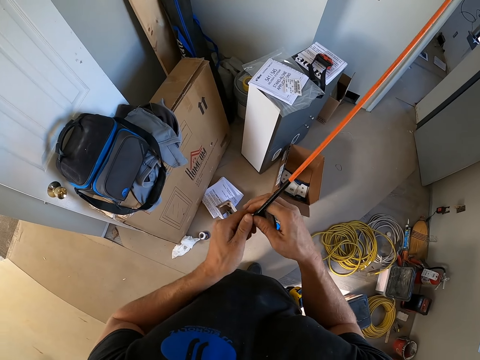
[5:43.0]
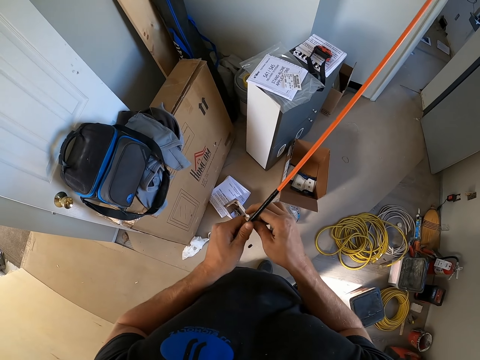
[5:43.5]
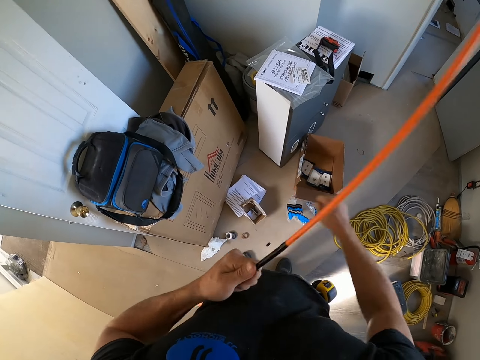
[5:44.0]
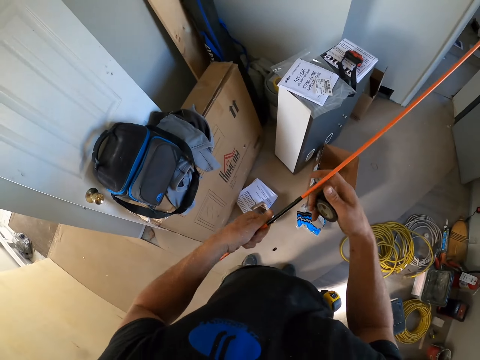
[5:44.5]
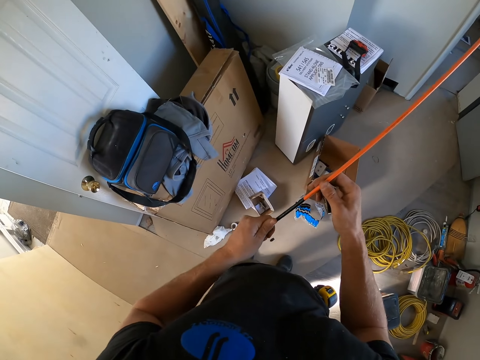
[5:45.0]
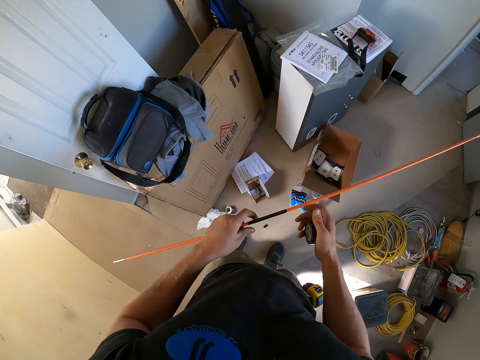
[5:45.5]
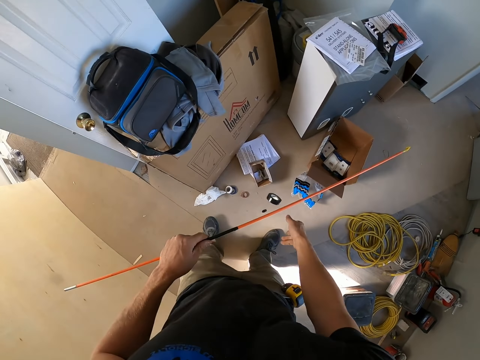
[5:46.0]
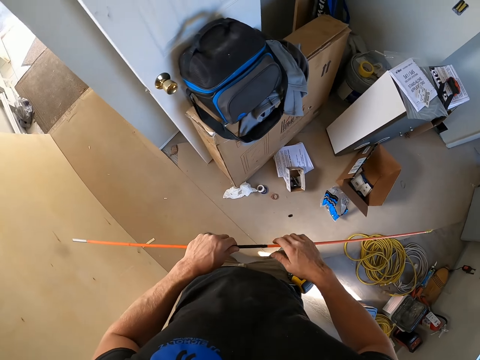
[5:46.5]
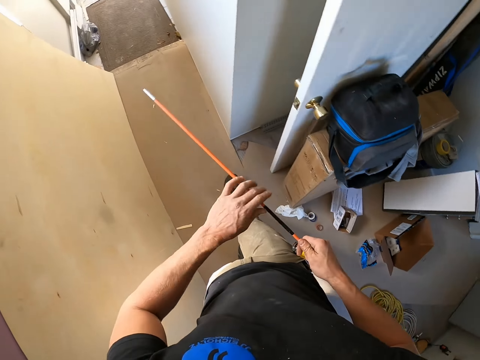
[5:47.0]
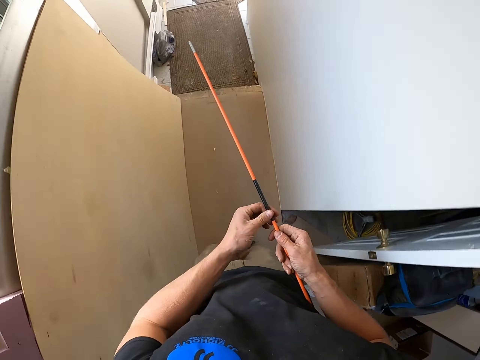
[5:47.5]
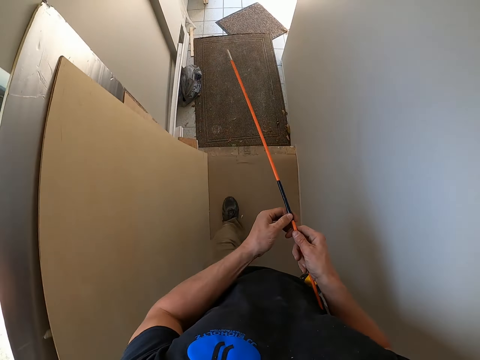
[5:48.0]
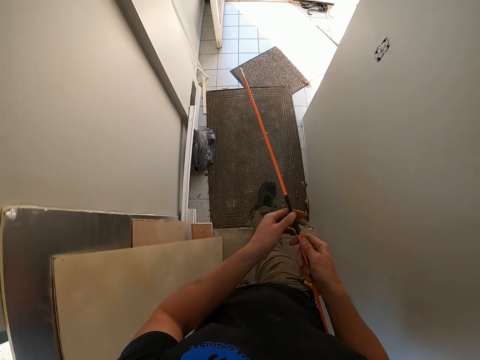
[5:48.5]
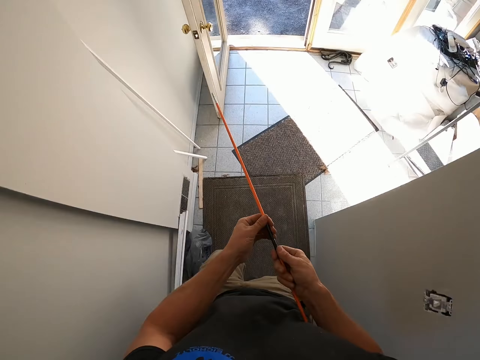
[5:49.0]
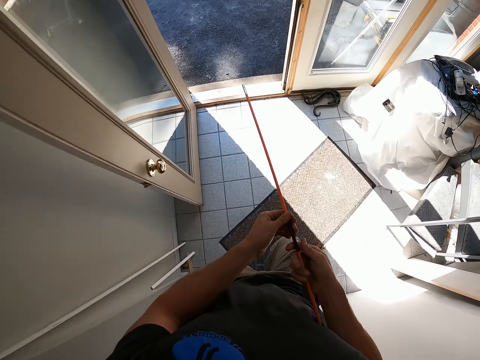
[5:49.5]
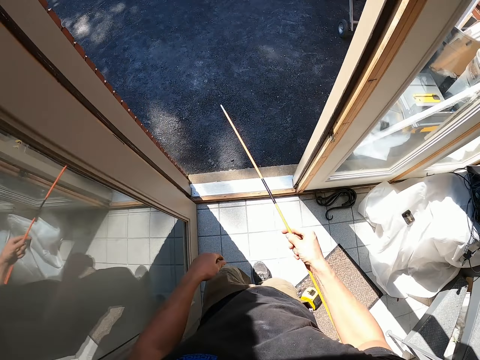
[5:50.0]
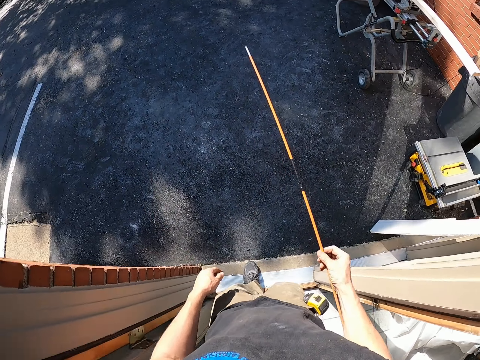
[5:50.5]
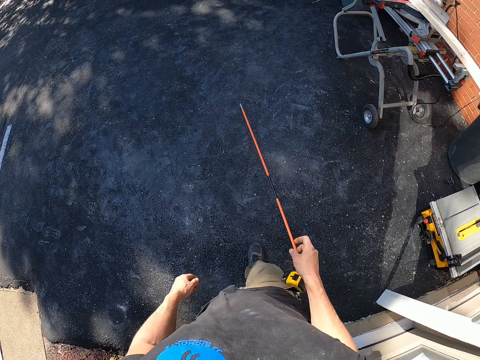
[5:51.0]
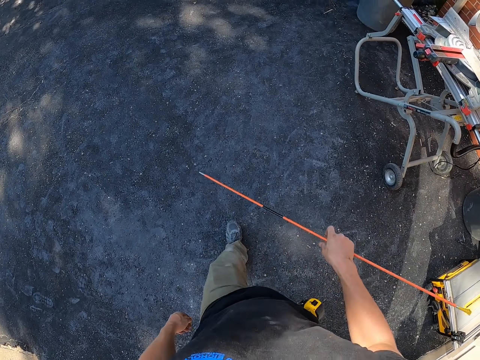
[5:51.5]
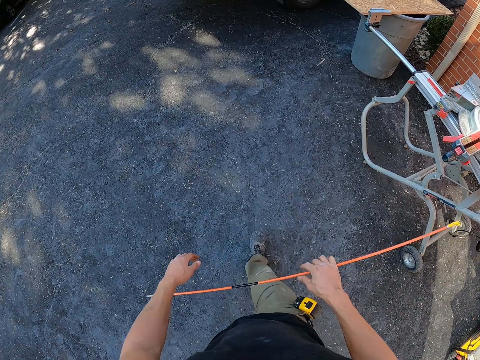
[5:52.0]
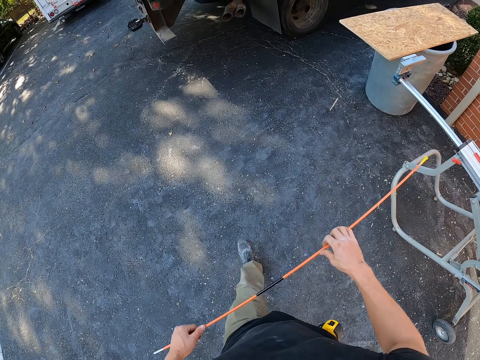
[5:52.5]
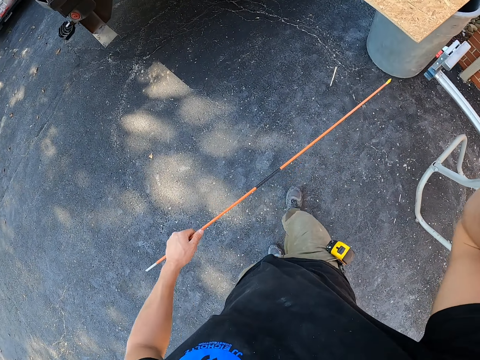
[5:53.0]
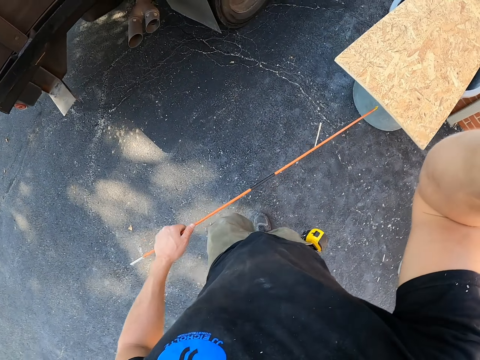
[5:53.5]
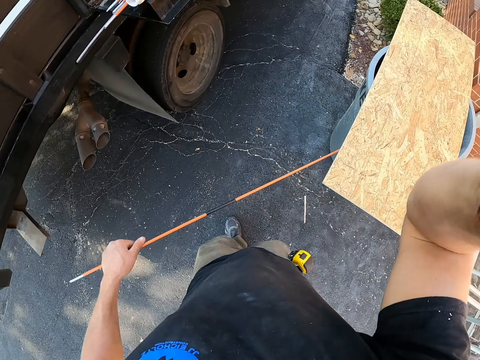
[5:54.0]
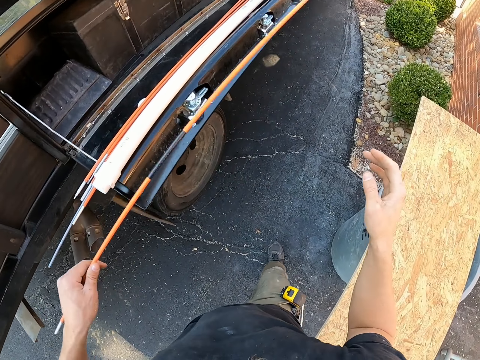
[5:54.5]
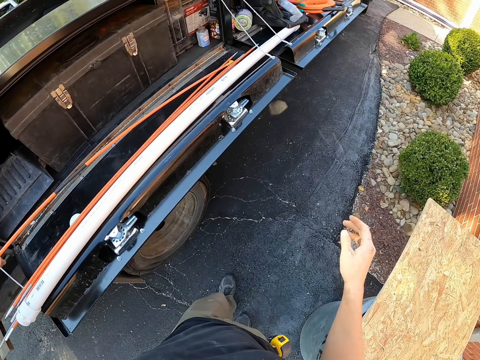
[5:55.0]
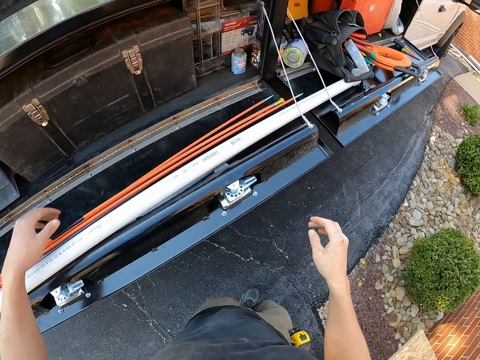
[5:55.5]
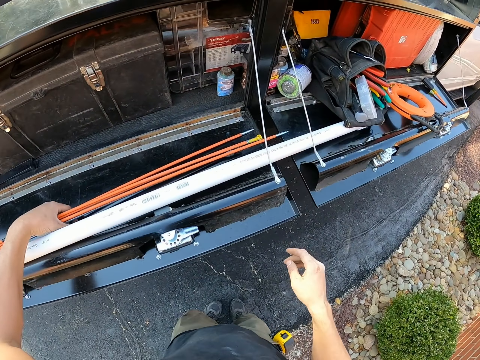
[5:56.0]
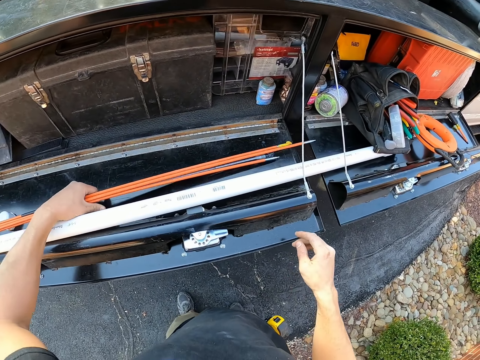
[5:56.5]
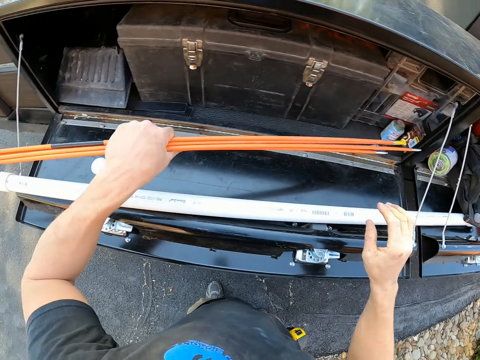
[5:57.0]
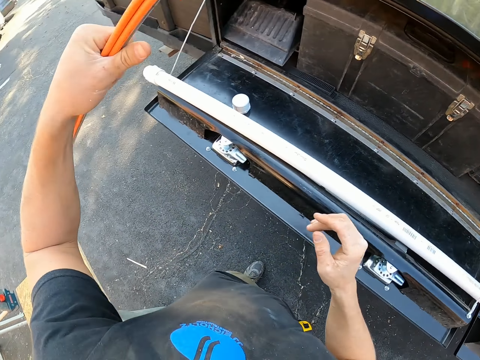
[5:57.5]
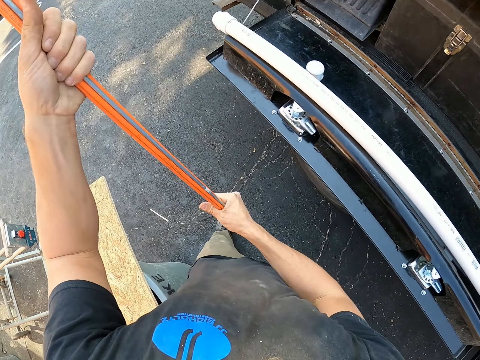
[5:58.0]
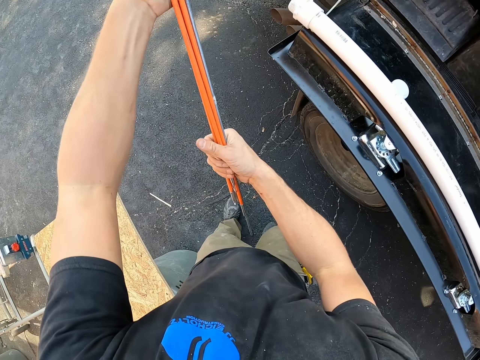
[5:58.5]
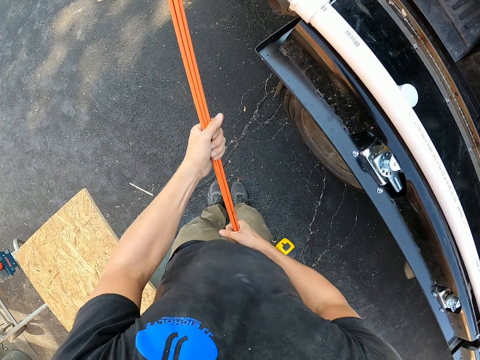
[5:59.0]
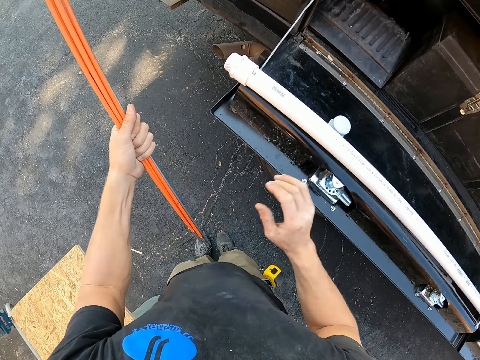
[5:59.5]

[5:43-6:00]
The camera wearer cuts the tape or cell tape on the rod. They throw the cell tape. They walk around the building. They put the rod on a surface. They pick up rods from the surface.

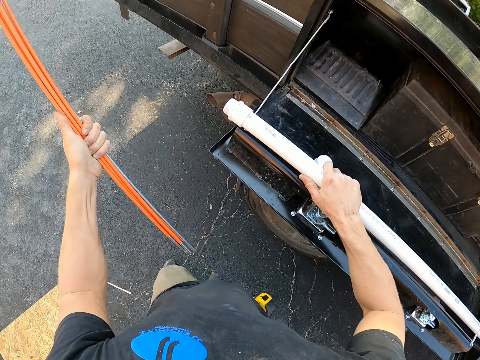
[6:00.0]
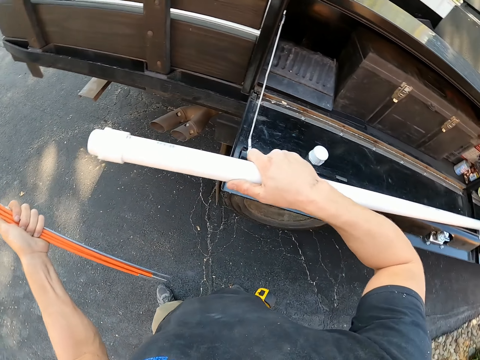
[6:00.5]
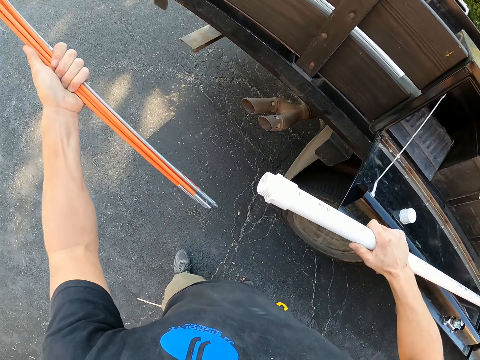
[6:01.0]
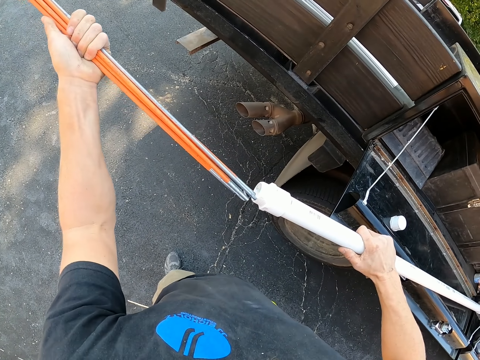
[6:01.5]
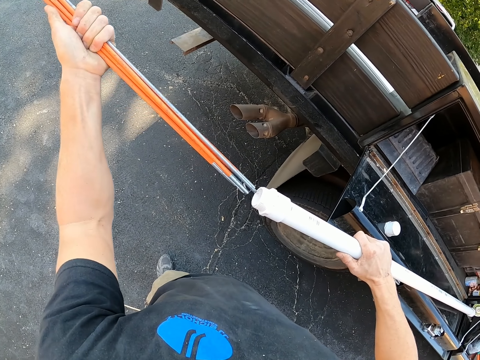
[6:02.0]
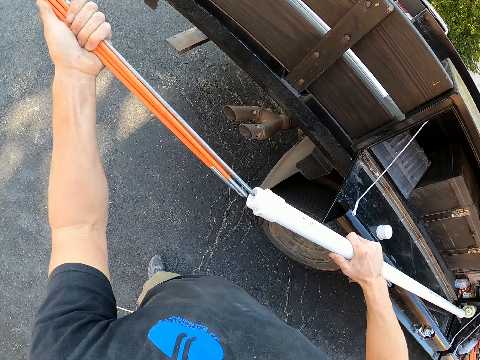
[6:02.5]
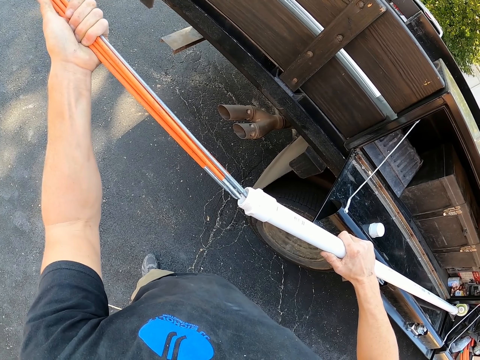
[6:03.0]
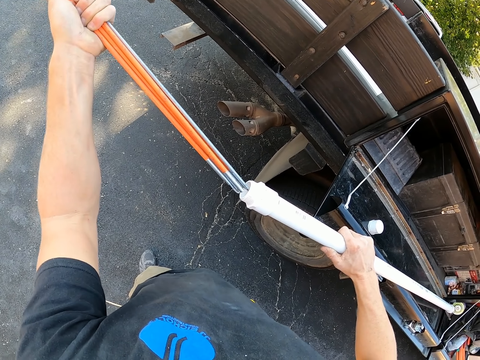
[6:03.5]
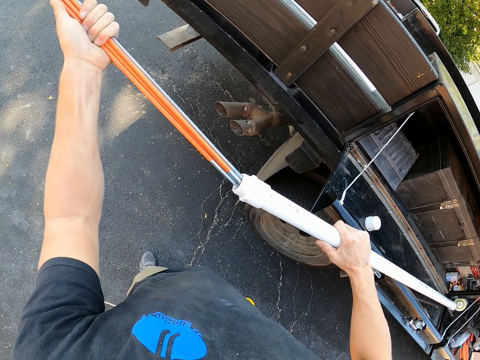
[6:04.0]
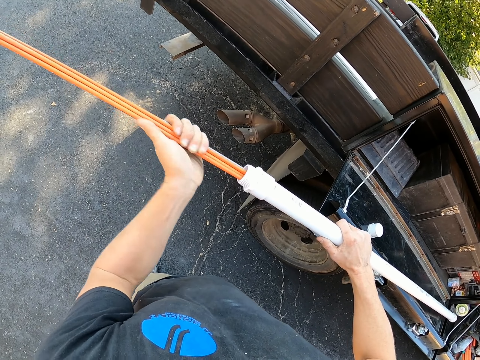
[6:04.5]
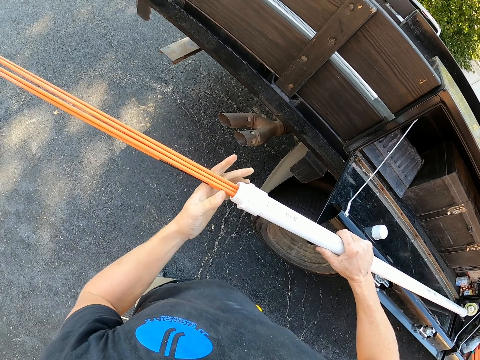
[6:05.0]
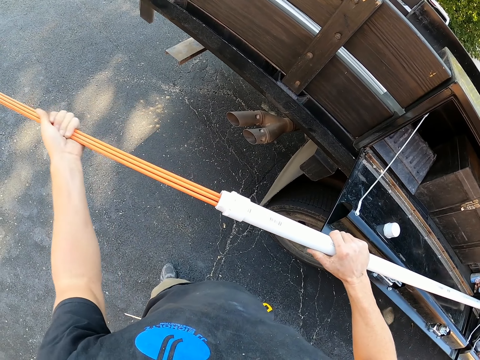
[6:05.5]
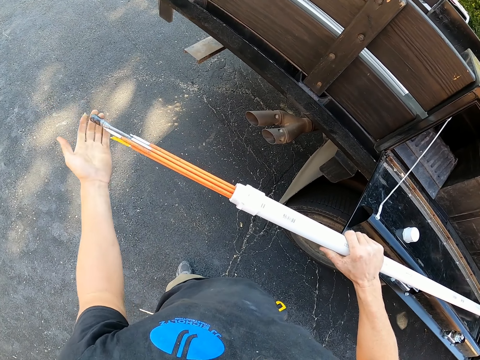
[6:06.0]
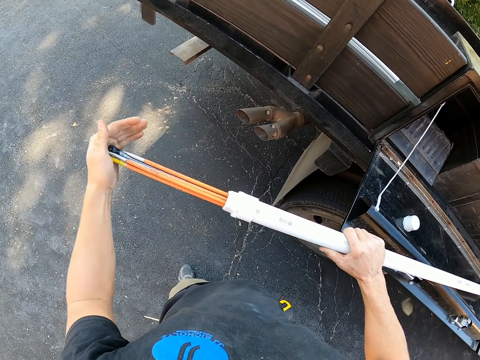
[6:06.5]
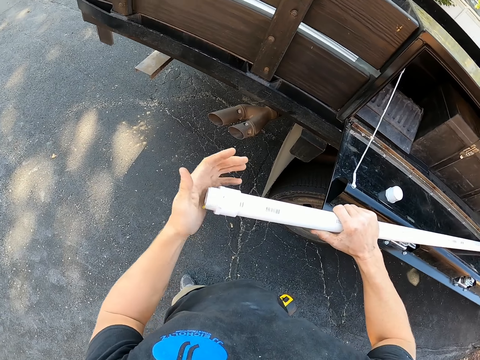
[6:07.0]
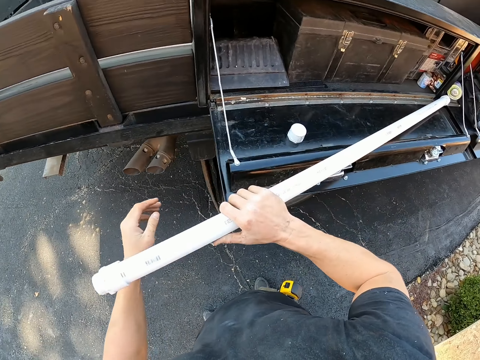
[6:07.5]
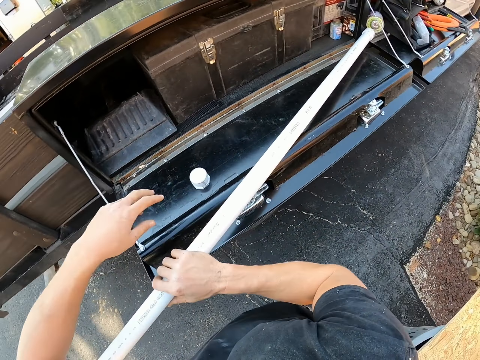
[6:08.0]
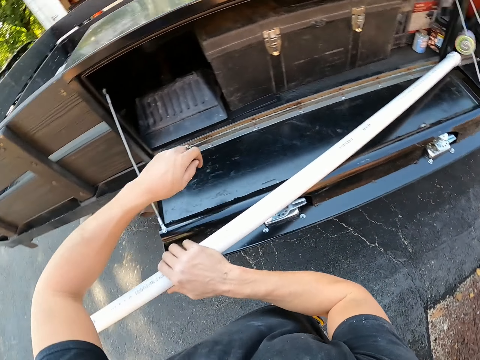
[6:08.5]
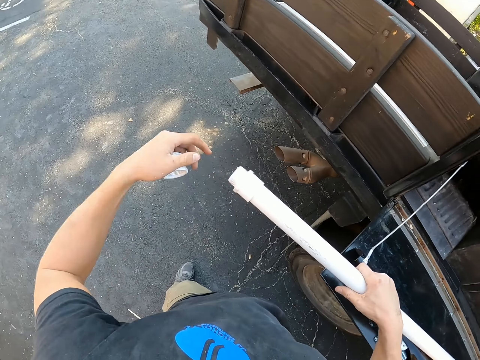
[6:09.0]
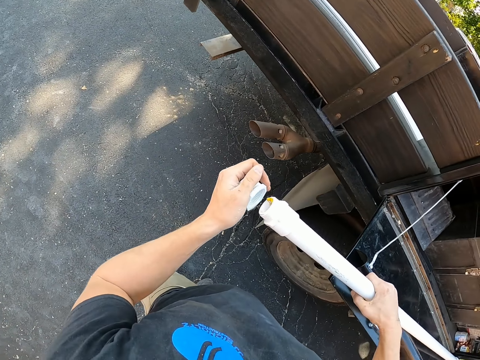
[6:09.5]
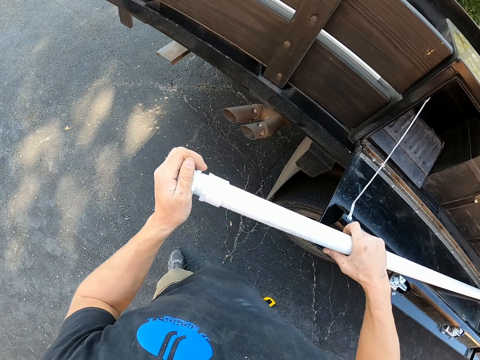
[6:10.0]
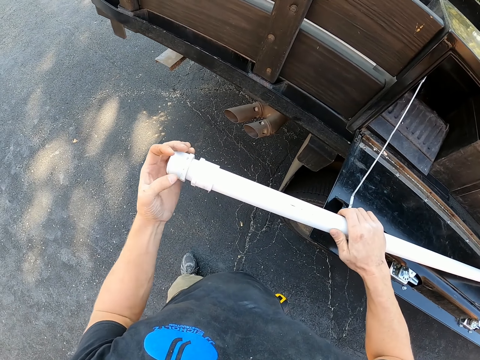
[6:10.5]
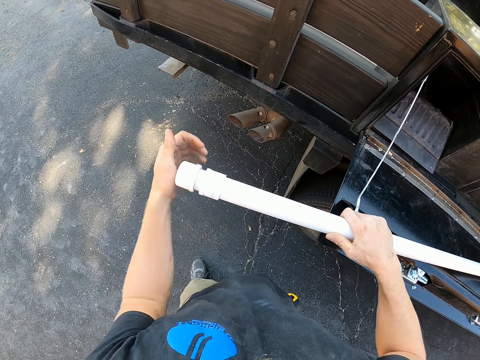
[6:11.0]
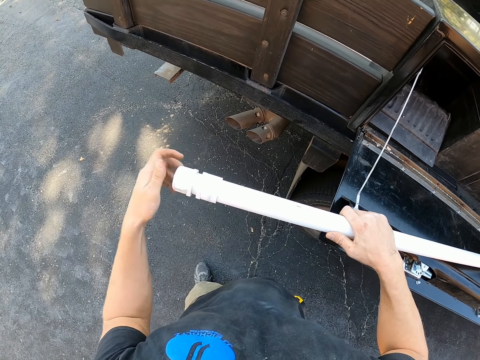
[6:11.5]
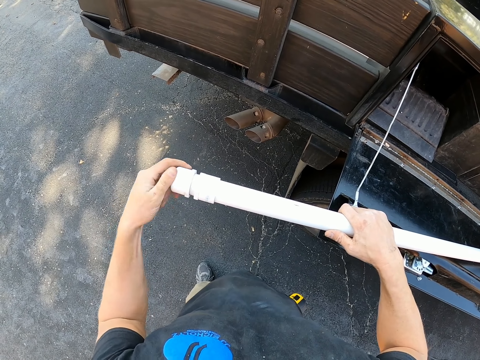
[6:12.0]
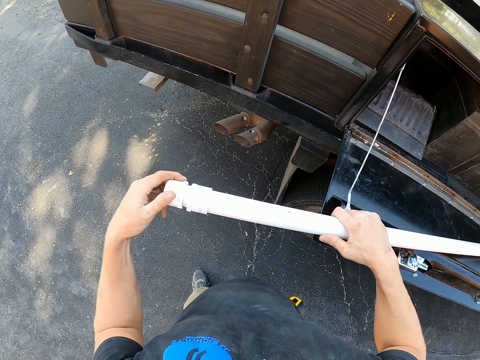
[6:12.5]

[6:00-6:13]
The camera wearer picks up a pipe. They put the rods inside the pipe. They close the pipe.
